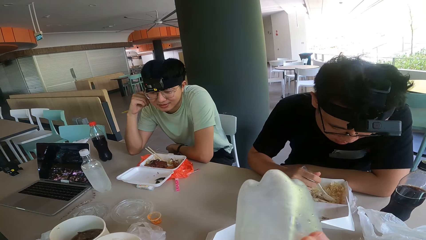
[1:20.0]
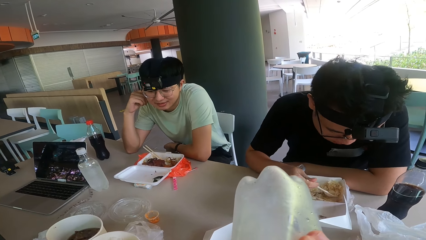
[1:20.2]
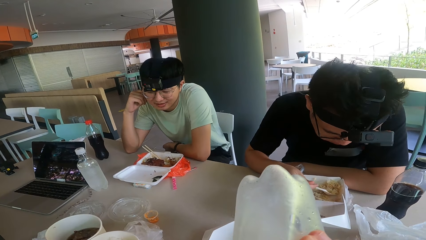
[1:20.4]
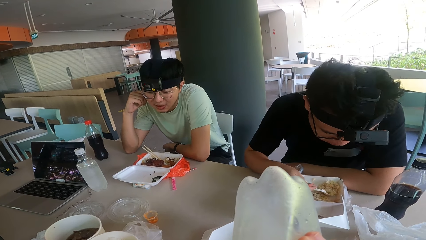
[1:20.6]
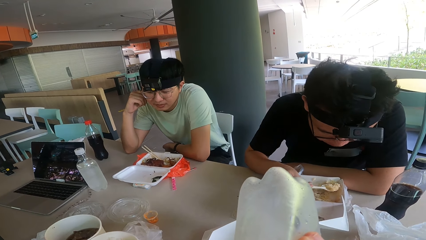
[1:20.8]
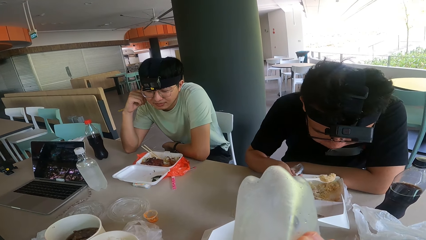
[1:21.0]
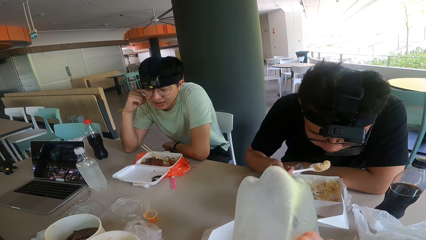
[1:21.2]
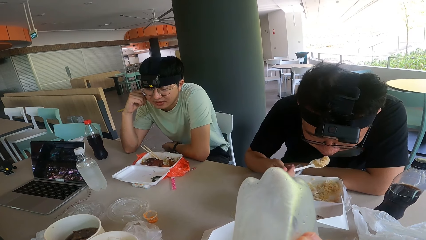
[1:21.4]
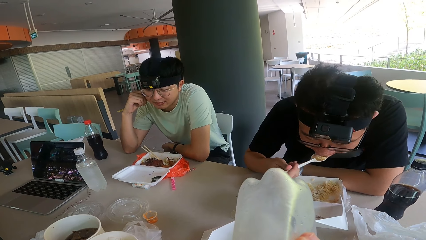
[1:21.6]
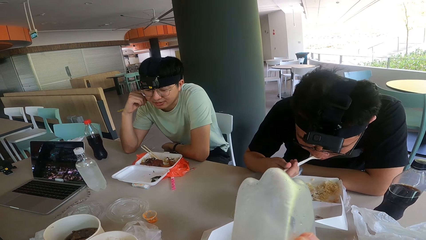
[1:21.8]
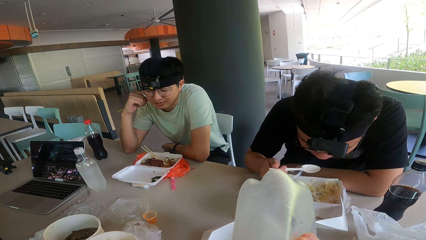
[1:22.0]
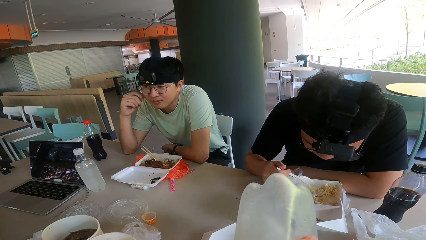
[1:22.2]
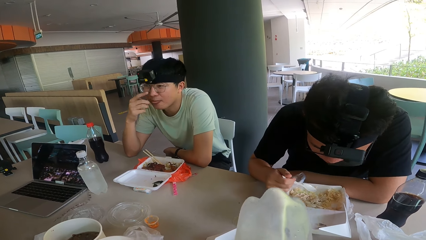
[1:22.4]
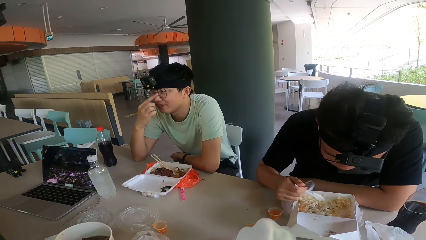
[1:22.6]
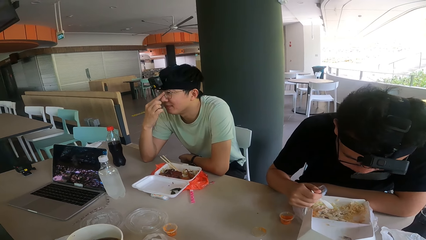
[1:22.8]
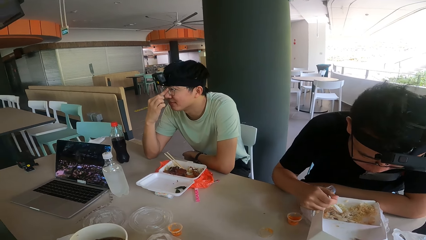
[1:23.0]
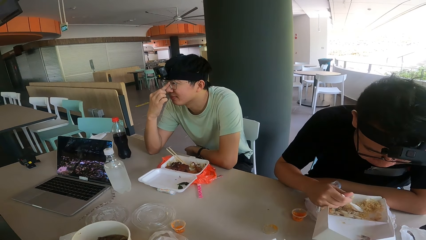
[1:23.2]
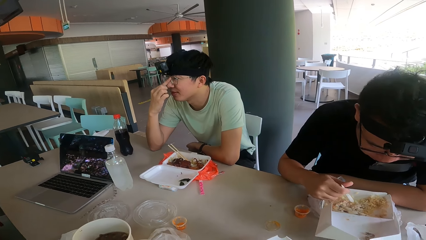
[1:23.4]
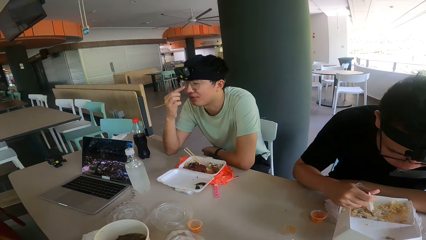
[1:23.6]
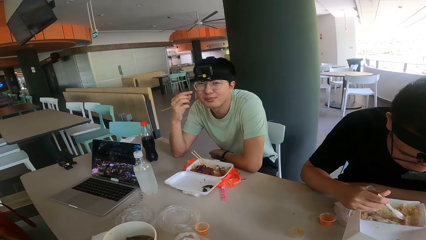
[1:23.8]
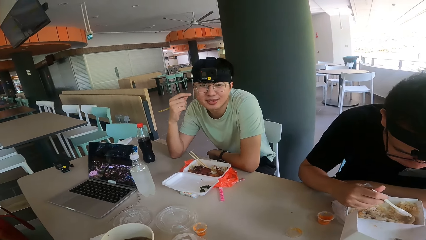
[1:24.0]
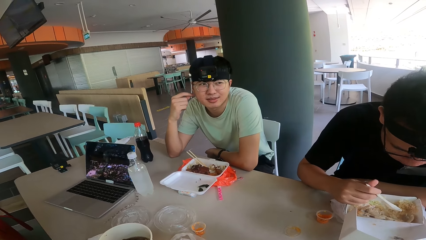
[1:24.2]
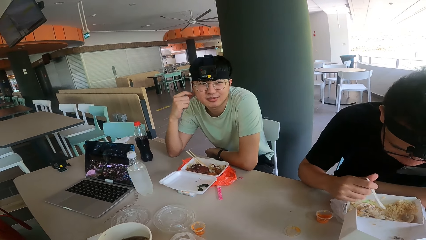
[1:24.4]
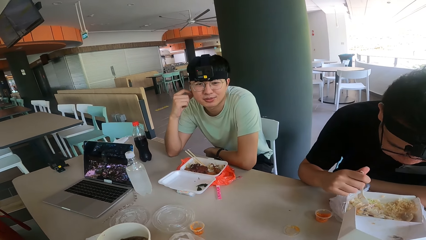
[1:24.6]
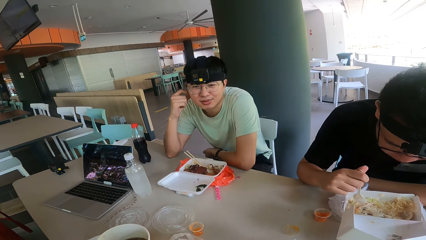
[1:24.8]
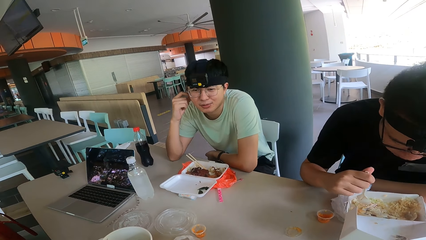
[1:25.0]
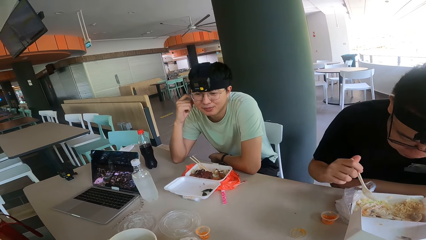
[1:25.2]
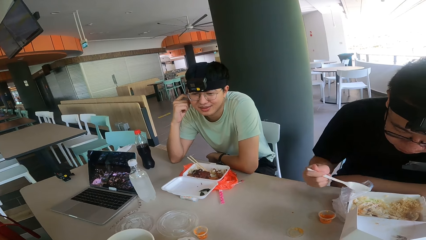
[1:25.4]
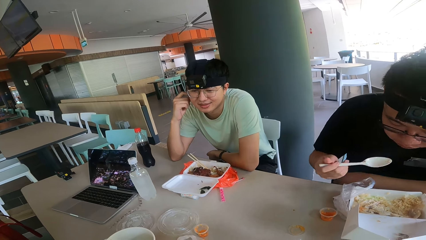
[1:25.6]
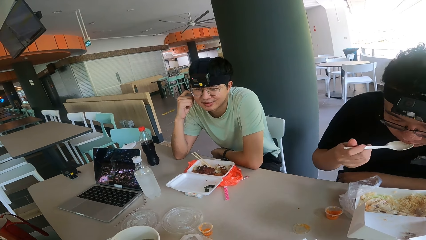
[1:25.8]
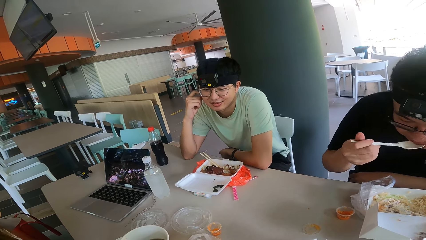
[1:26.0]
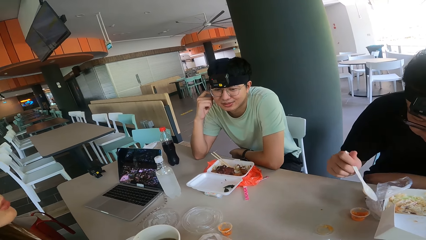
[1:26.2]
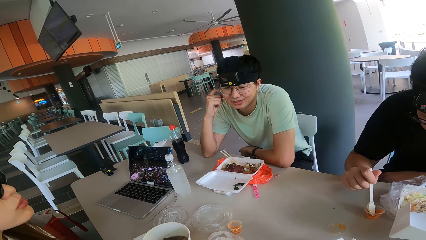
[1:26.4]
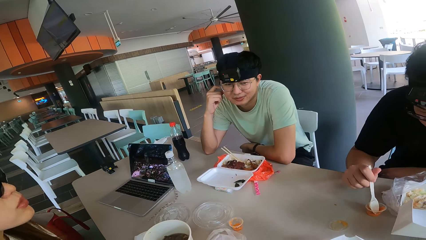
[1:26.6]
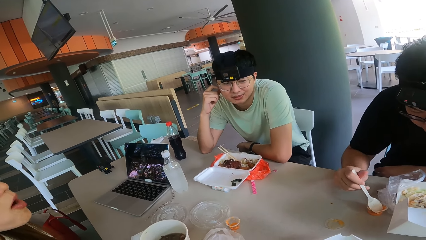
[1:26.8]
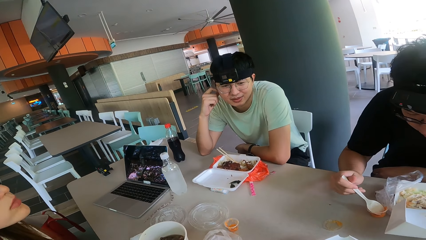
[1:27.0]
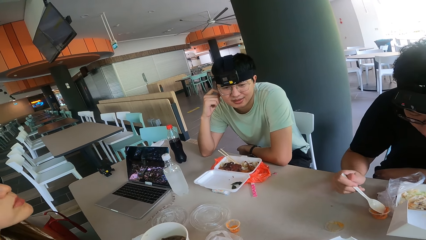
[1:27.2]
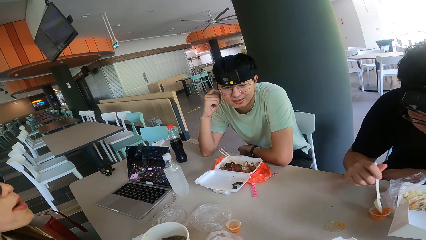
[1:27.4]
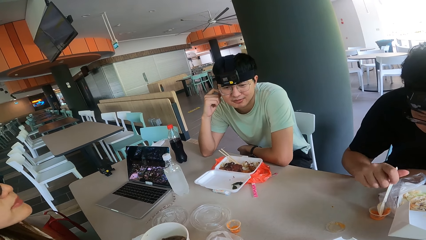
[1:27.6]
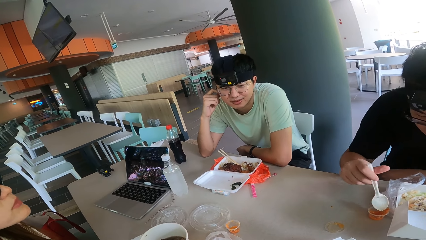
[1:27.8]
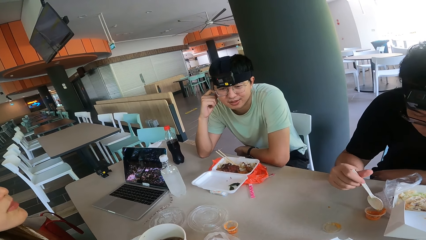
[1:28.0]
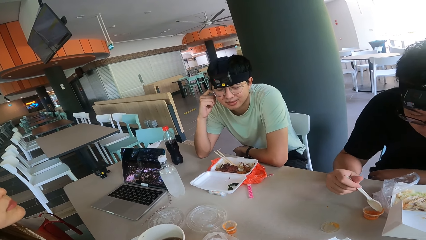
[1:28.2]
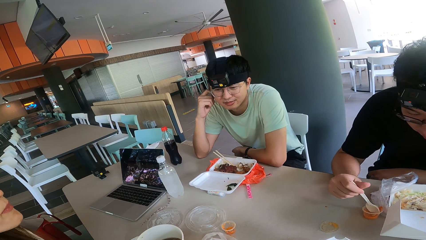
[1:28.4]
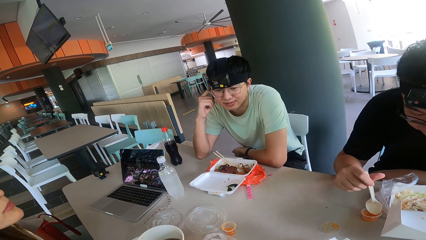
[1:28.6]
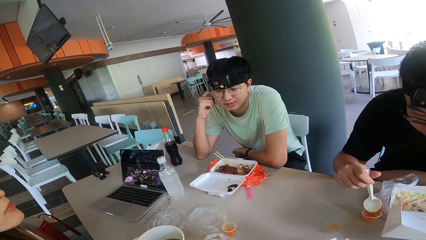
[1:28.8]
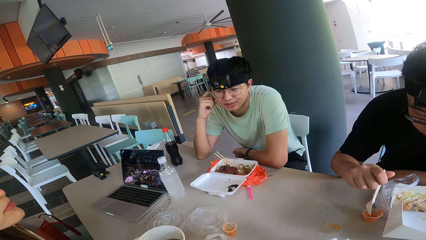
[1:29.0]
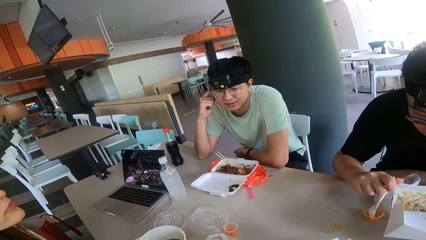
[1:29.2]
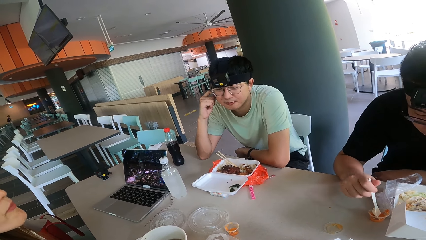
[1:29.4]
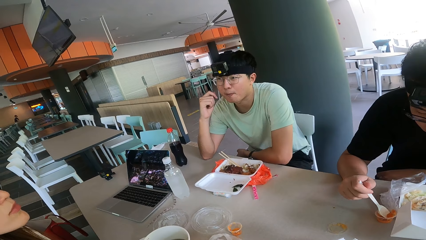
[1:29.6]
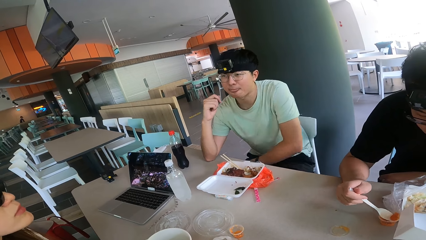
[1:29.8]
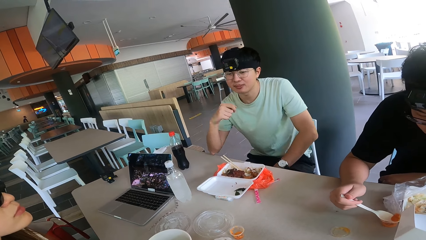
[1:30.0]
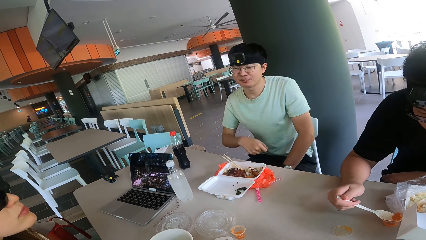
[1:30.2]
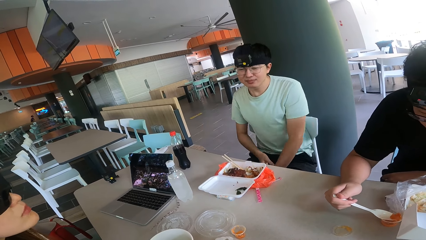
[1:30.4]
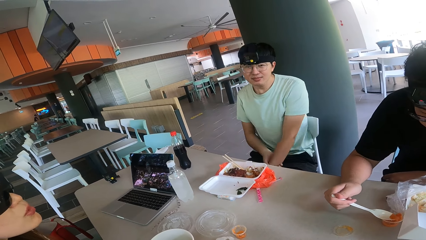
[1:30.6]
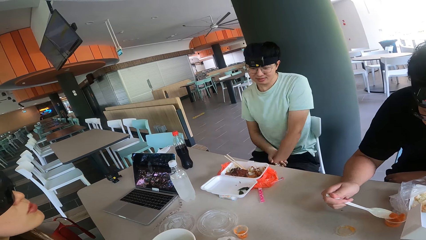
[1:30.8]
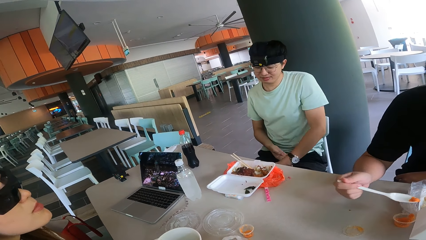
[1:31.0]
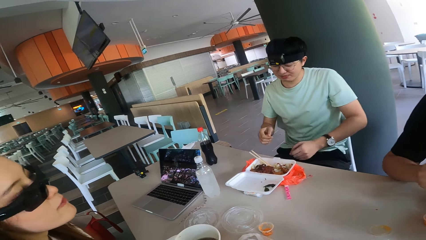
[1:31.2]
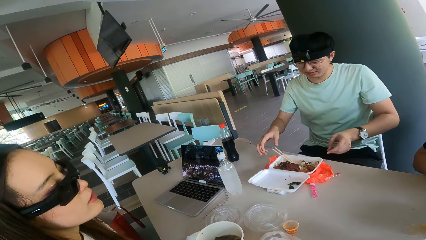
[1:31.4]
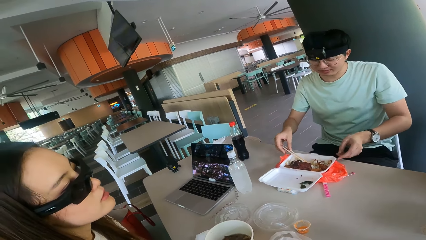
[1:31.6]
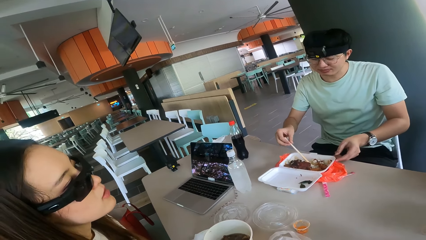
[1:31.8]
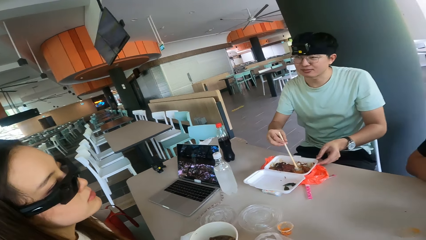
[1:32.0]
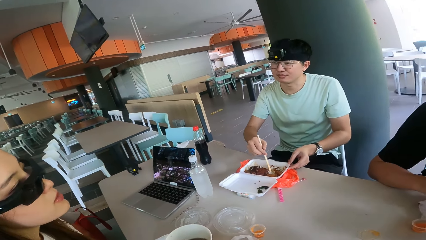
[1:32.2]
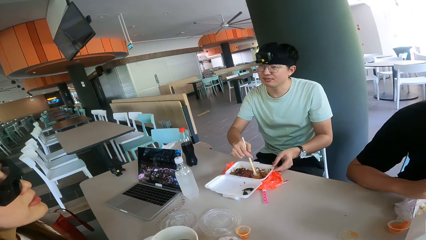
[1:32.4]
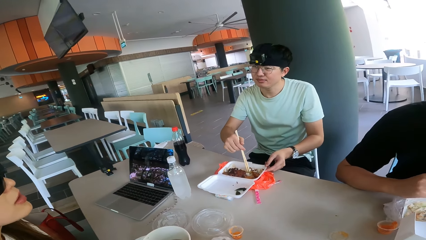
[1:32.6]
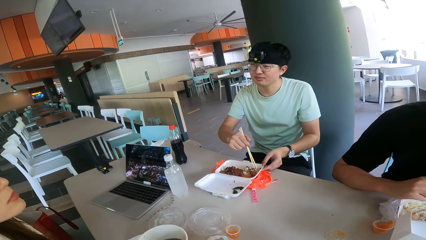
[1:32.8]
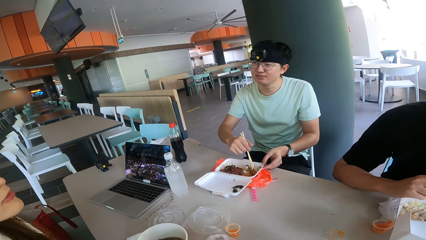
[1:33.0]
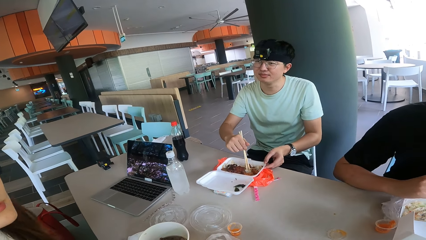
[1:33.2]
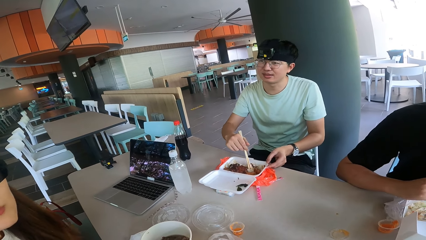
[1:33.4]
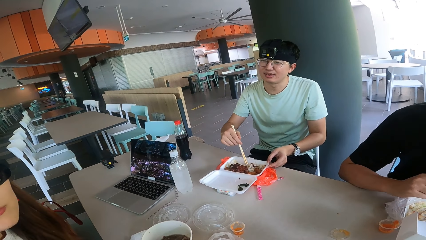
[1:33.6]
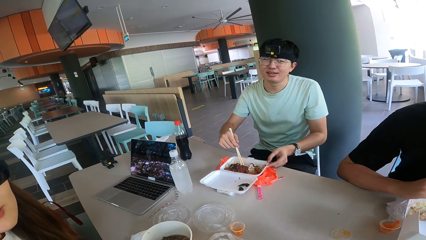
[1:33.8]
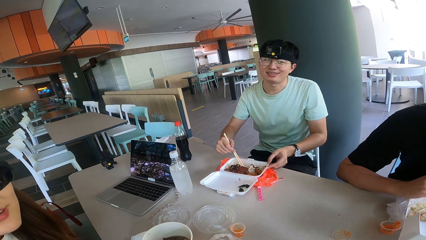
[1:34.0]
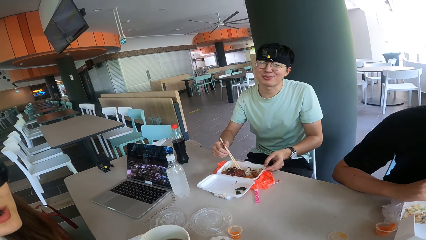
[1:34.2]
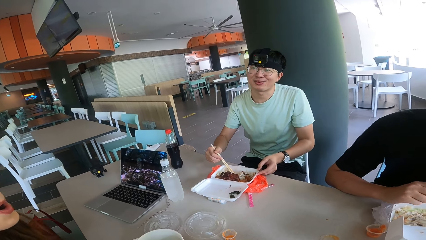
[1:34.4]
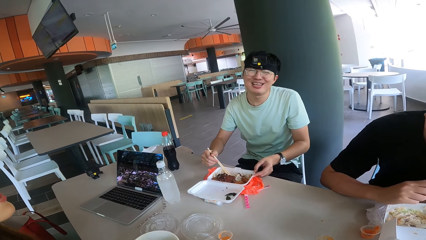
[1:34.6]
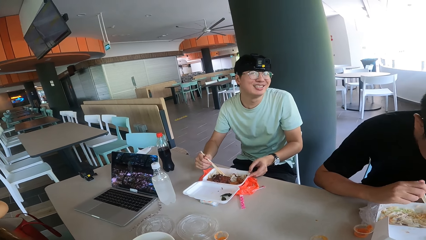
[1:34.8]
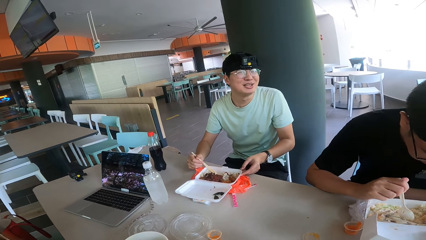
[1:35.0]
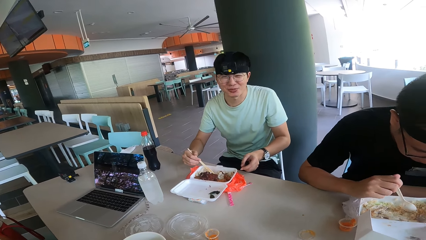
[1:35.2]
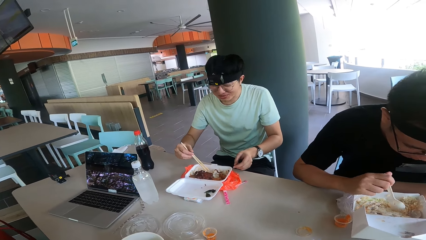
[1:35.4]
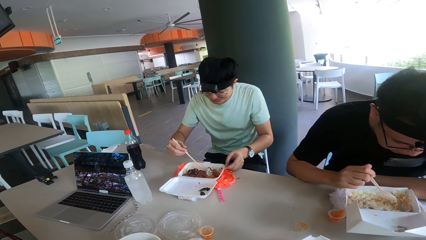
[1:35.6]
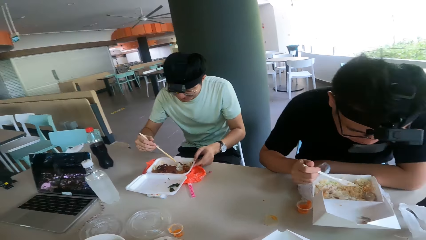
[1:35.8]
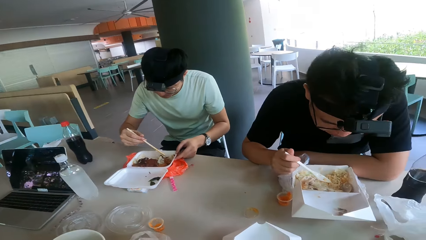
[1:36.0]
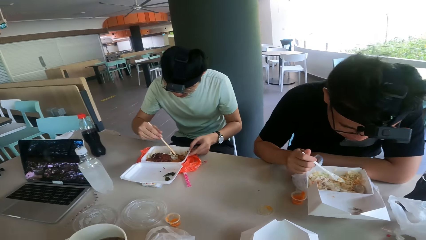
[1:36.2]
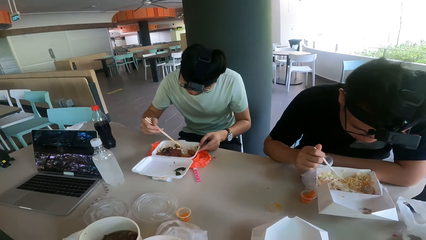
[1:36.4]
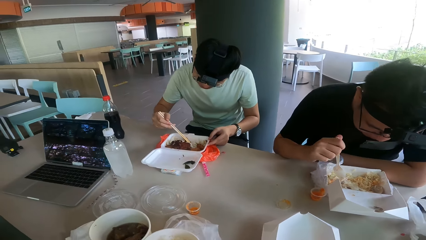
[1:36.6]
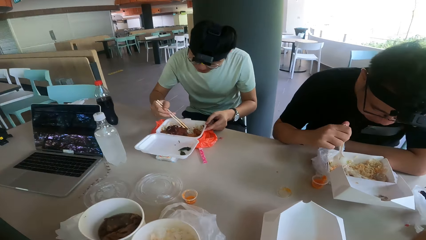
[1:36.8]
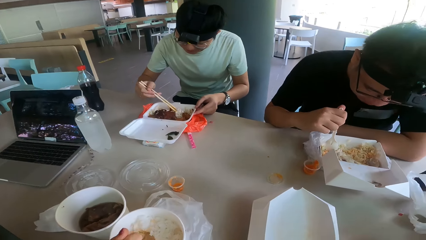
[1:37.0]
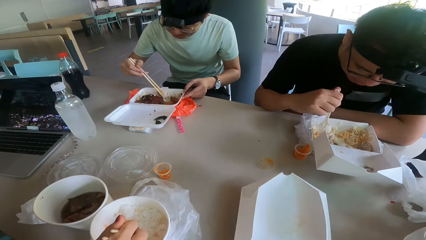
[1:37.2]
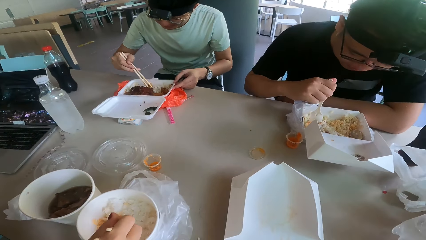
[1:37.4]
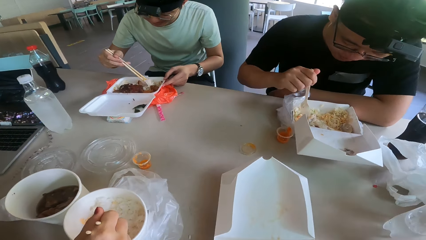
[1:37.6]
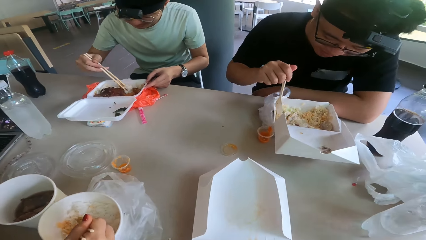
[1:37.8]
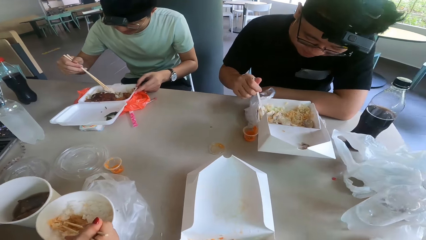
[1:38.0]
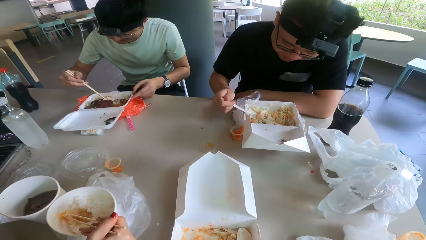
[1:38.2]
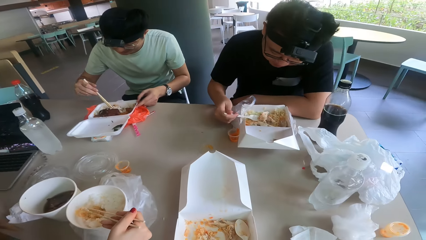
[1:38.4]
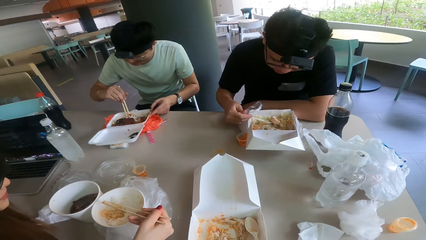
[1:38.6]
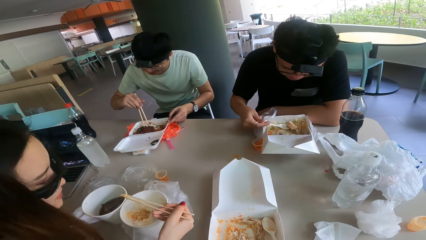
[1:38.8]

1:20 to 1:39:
A person talks. Another person talks. The first person talks. The other person talks.
